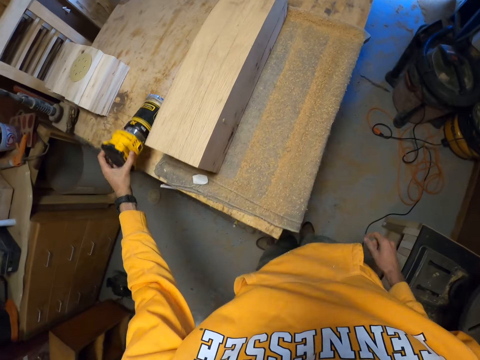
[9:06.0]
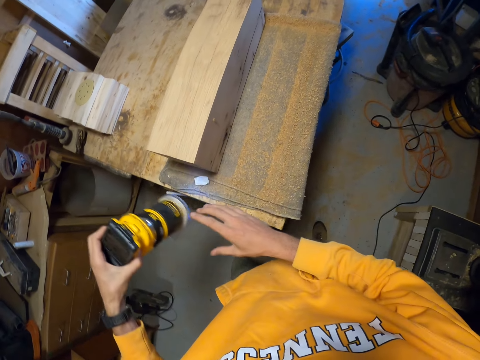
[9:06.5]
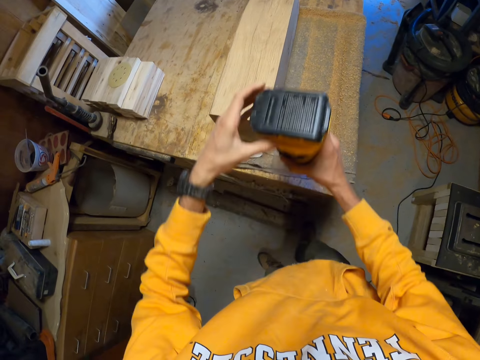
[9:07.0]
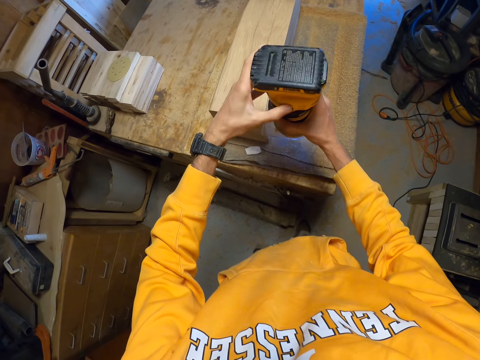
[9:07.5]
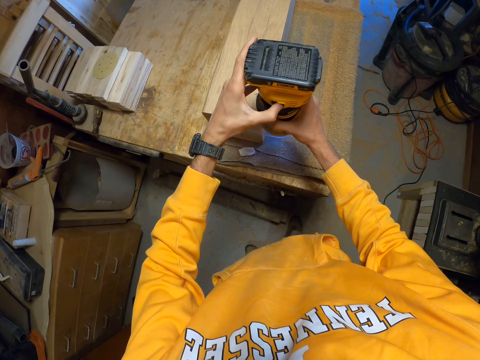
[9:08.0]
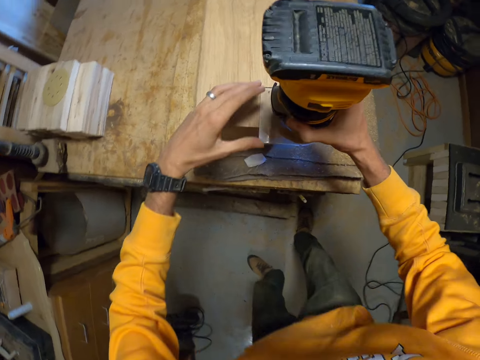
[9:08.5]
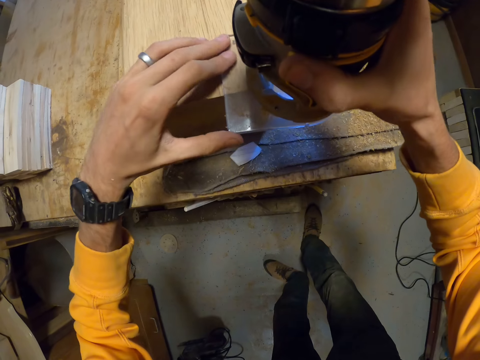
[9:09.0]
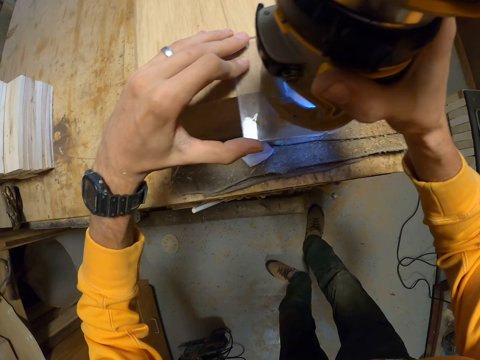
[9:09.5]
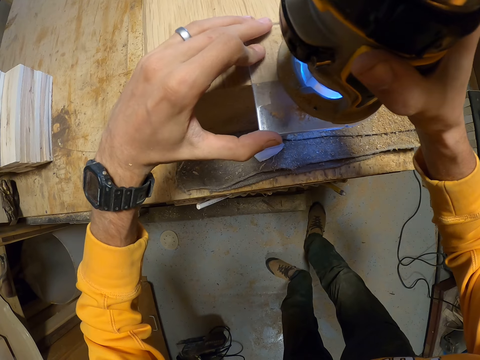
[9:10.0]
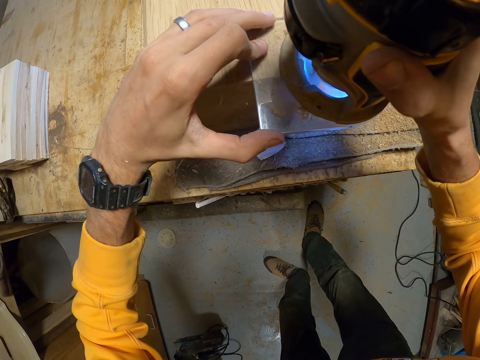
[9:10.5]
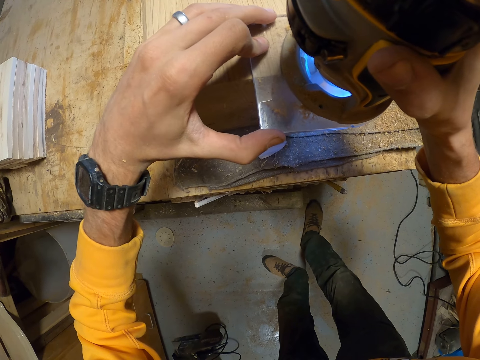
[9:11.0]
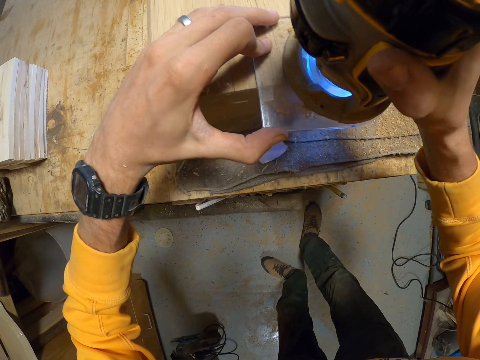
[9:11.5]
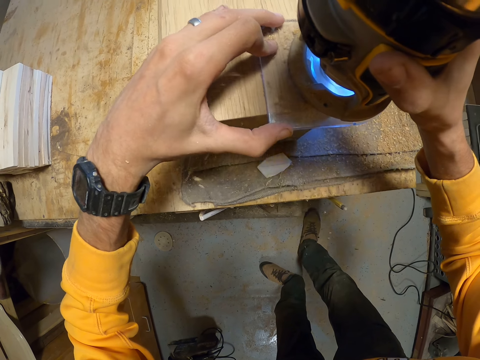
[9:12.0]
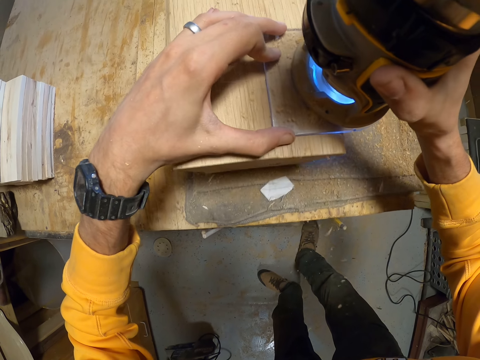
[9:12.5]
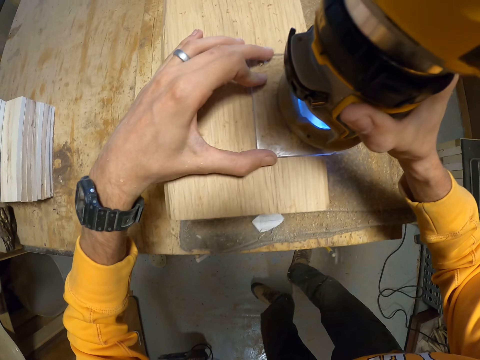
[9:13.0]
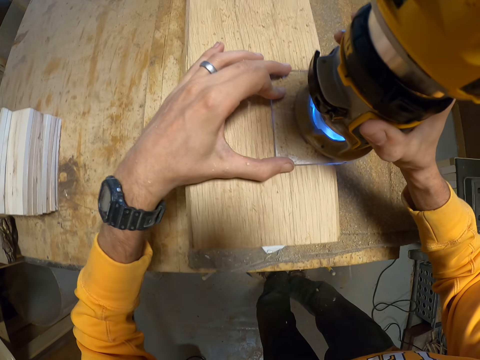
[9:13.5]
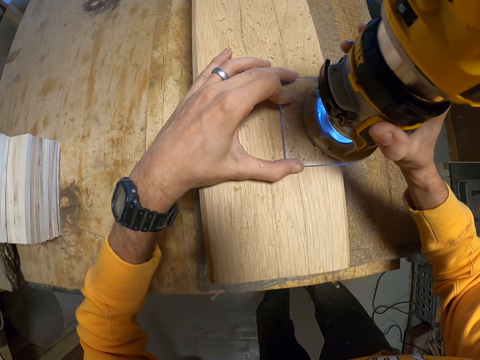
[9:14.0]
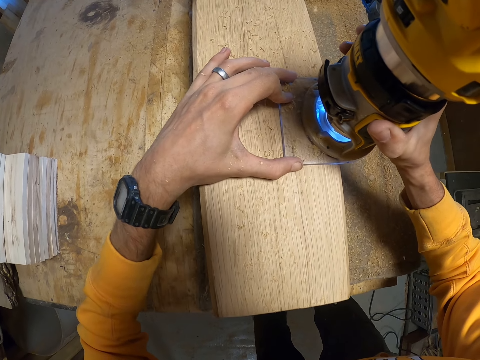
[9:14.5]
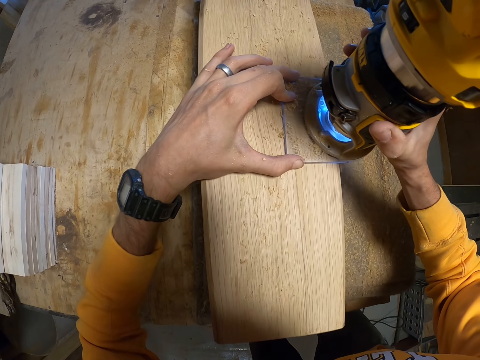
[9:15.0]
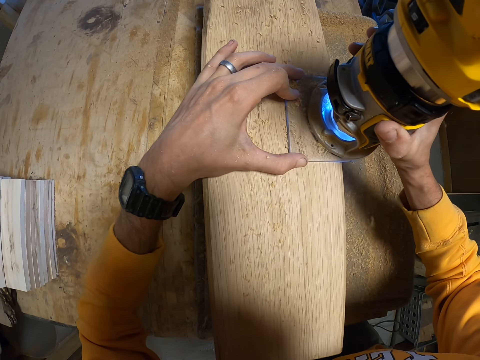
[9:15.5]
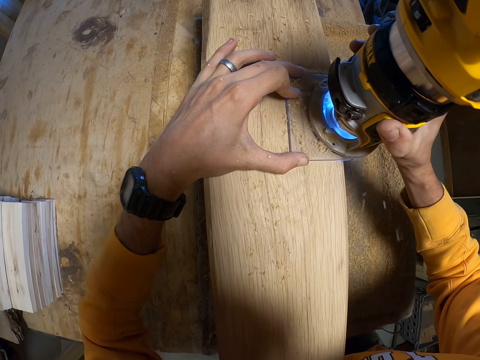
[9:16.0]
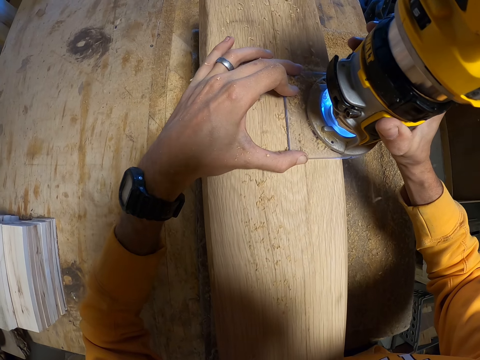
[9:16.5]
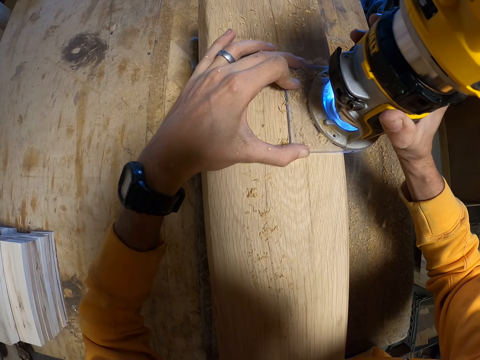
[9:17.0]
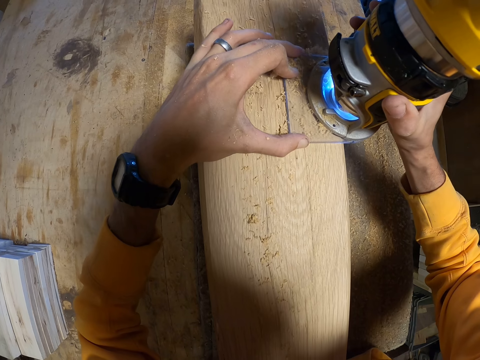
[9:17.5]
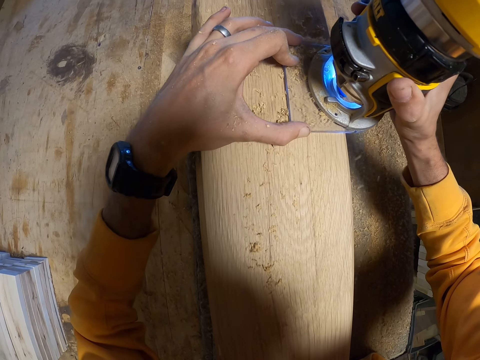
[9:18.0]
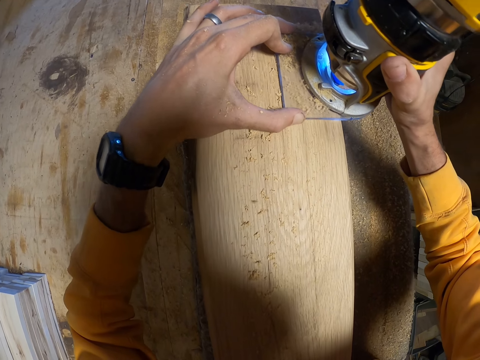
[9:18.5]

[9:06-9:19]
The camera wearer picks up the device or sander on the table with his left hand. He holds the device with his hands. He operates the device with his left hand. He turns the sander on. He puts the device on the log of wood with his hands. He trims the log of wood with the device in his right hand. He sands the wood with the sander.

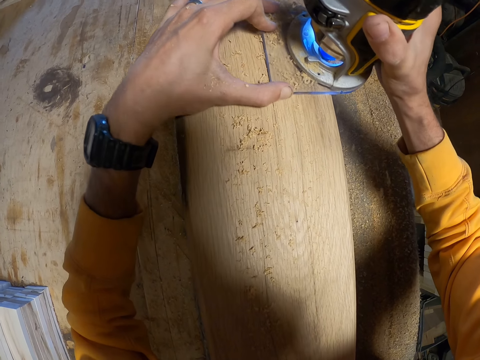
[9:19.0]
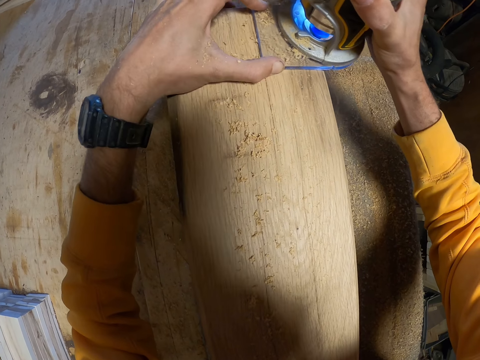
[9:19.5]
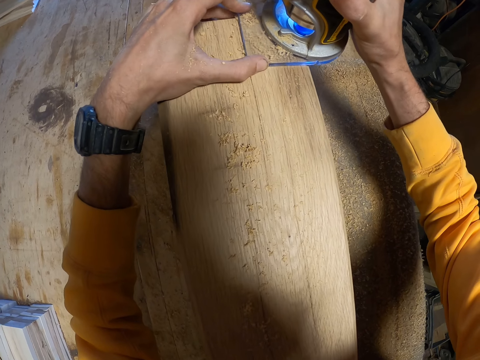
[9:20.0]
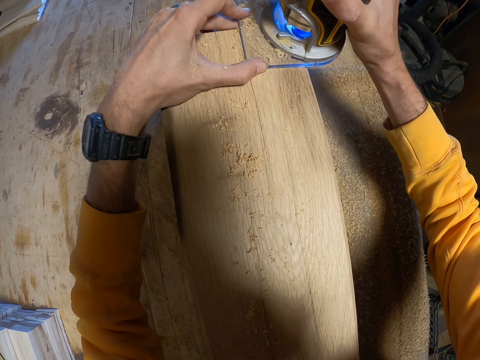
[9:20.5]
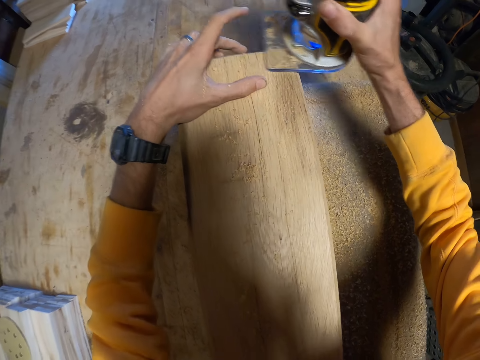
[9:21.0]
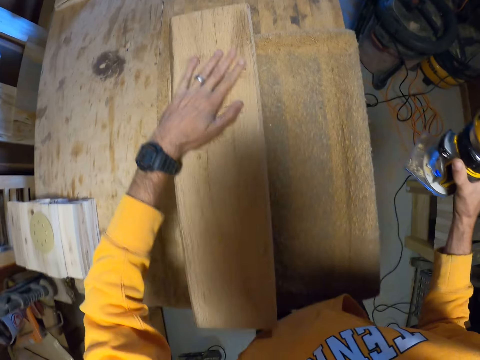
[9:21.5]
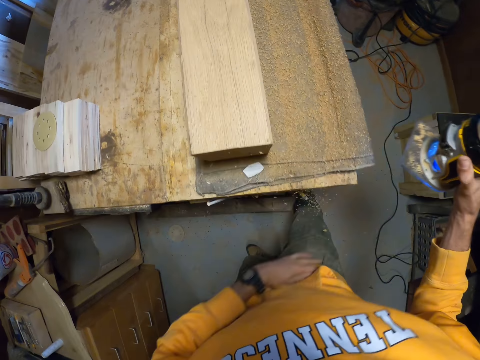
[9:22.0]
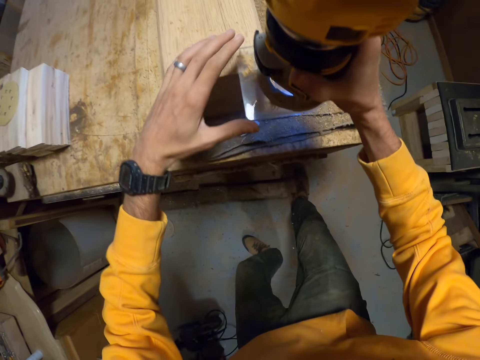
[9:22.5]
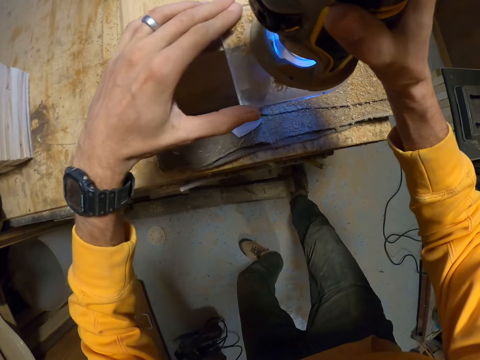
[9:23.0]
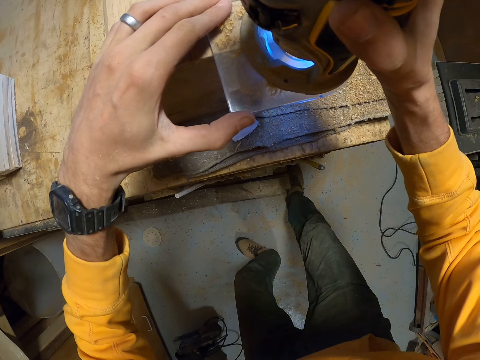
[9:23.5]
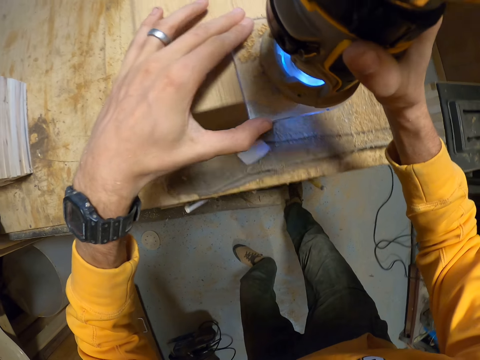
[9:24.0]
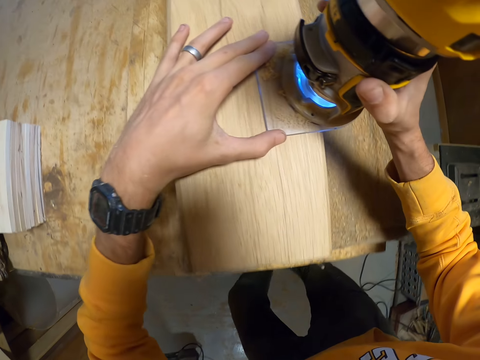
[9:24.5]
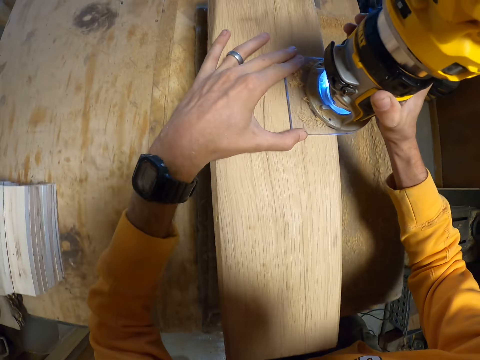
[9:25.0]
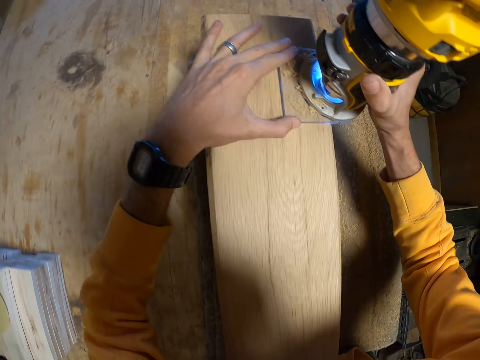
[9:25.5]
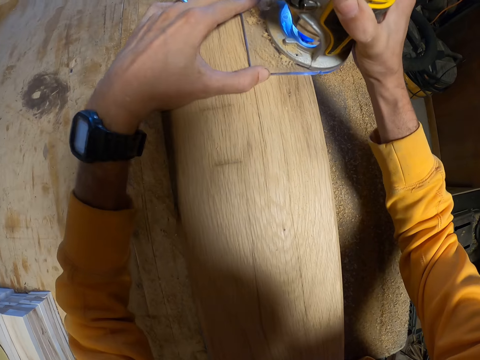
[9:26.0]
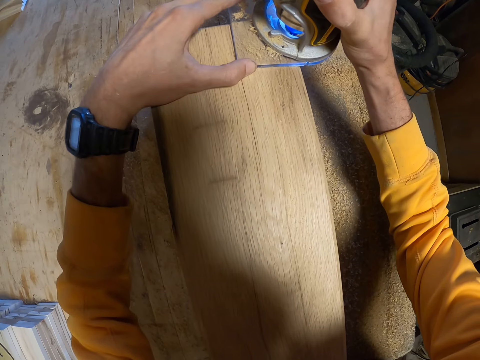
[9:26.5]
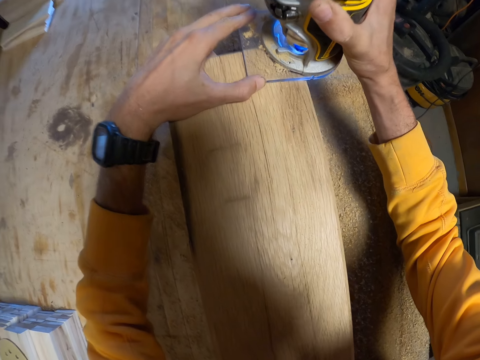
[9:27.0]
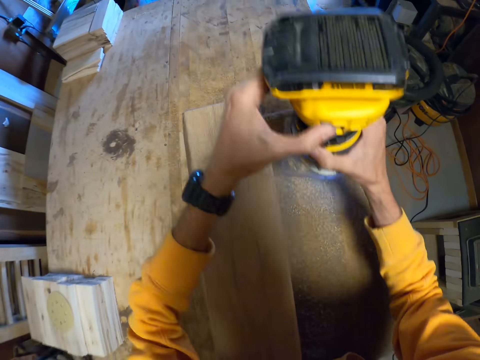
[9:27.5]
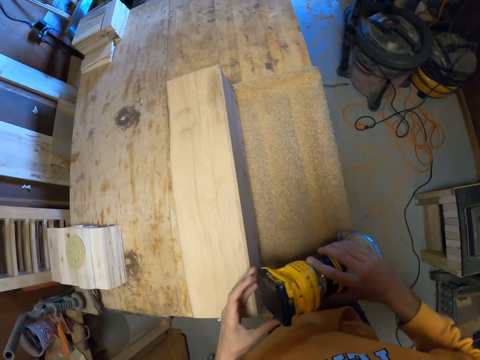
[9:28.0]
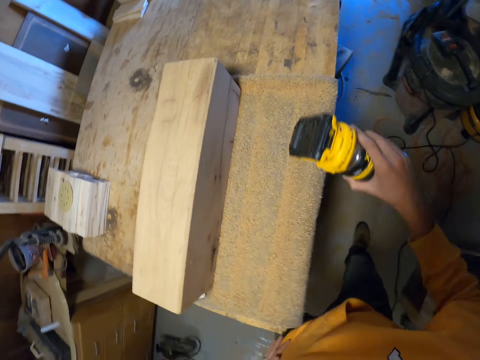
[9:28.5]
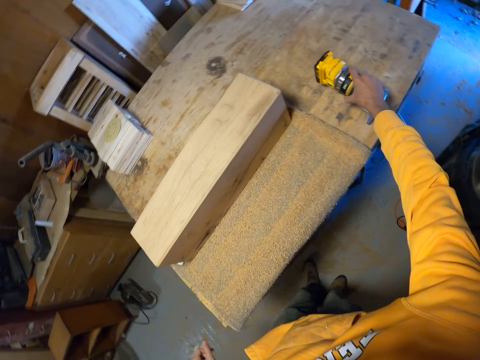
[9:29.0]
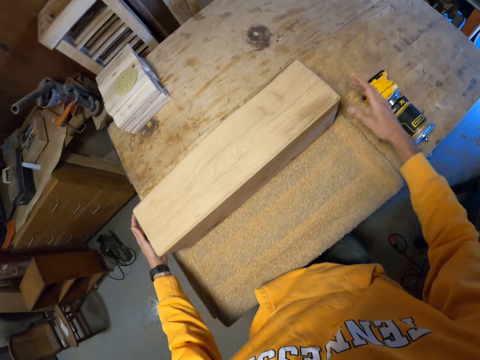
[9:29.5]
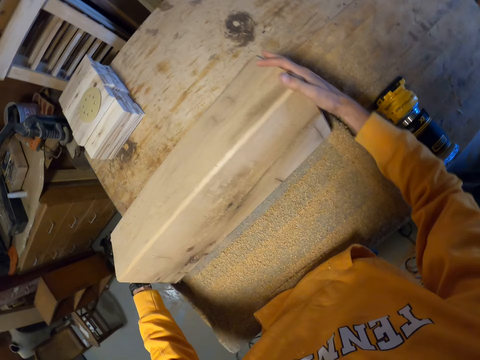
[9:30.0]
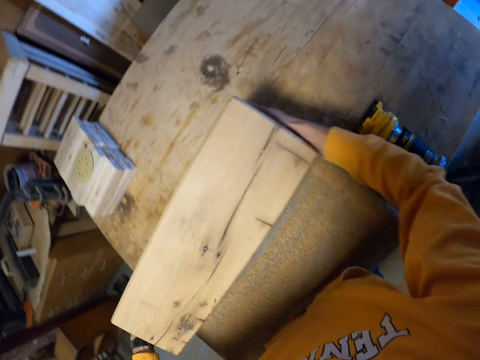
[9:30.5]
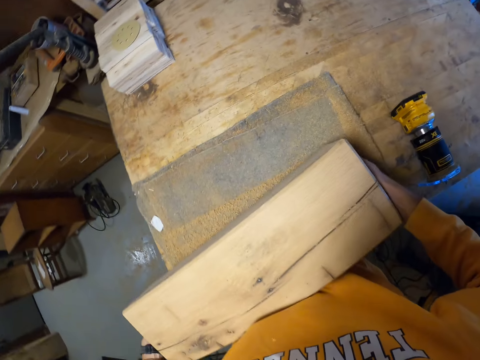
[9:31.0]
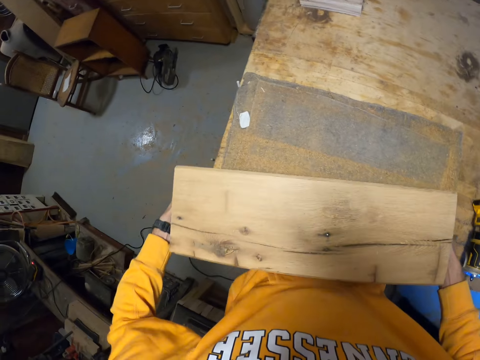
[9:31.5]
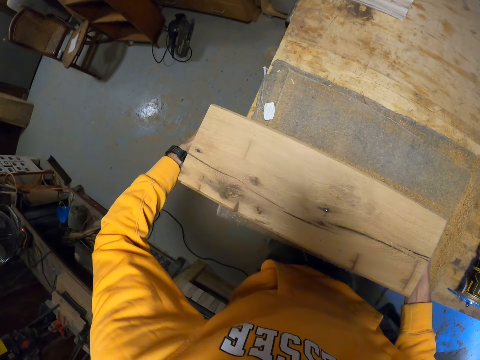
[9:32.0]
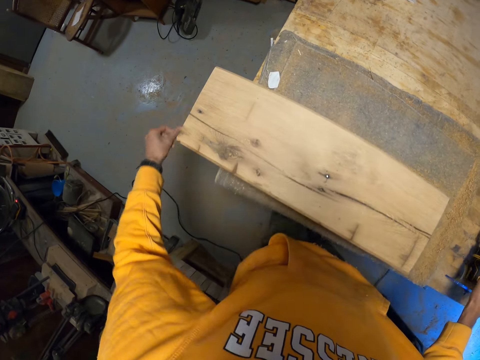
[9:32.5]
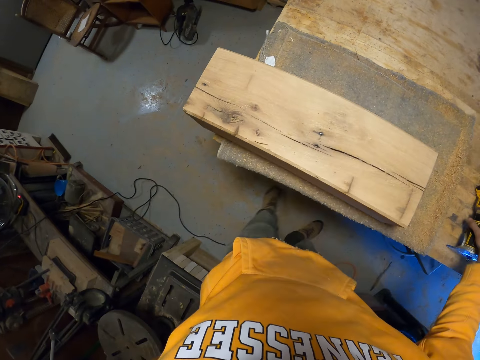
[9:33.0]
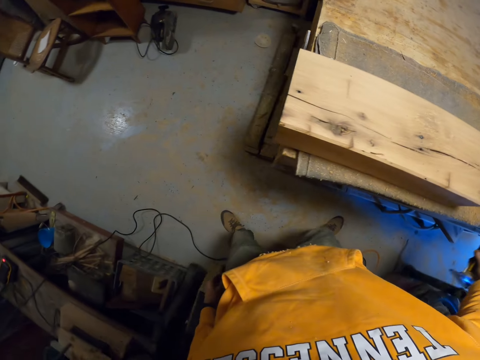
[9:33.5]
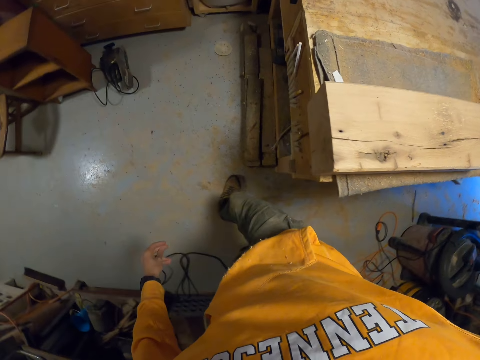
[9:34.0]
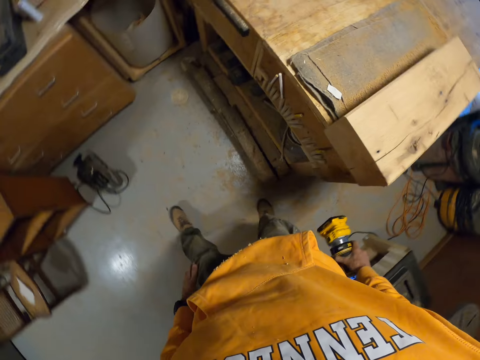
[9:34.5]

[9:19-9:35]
The camera wearer wipes the piece of wood with his hand. He smoothens the piece of wood with a sander. He presses the button on the planer with his left hand. He drops the planer on the table with his right hand. He turns over the wooden furniture with both hands. He picks up the planer from the table with his right hand. He walks around the room.
